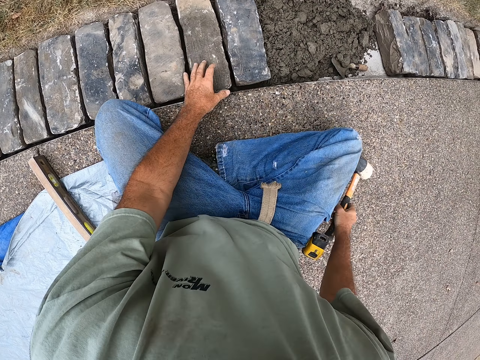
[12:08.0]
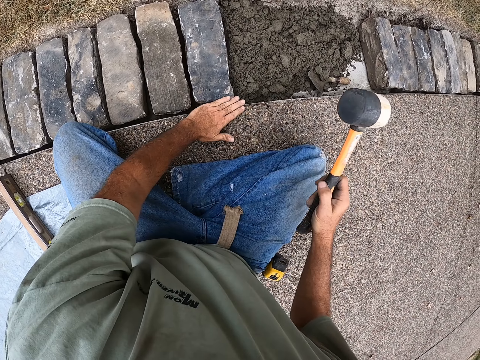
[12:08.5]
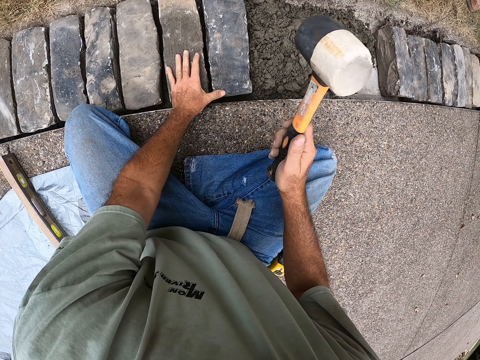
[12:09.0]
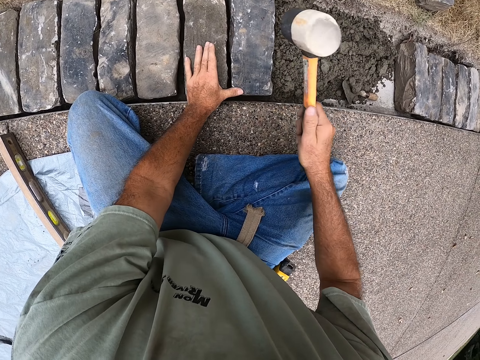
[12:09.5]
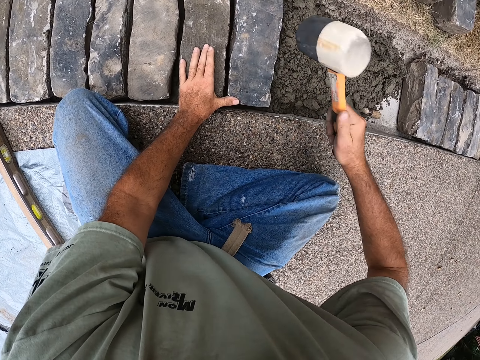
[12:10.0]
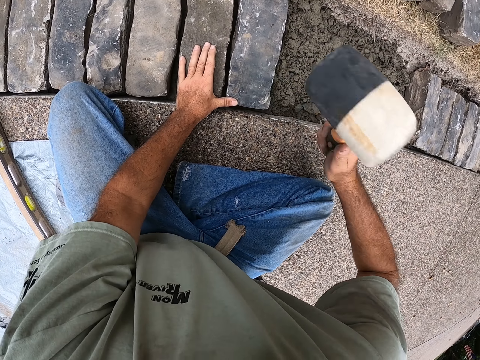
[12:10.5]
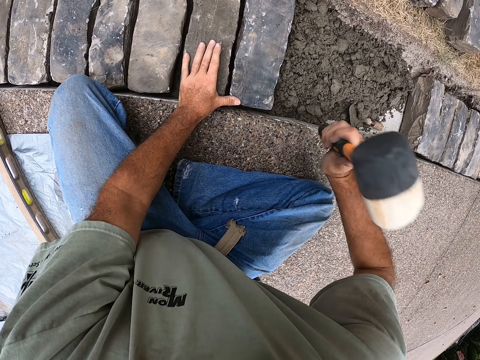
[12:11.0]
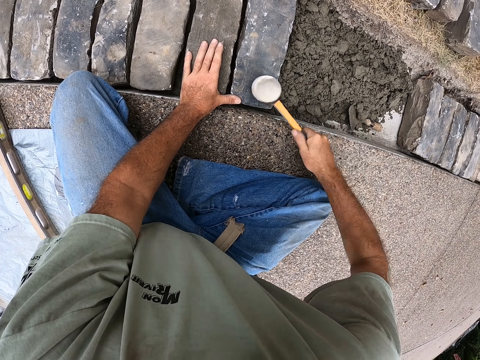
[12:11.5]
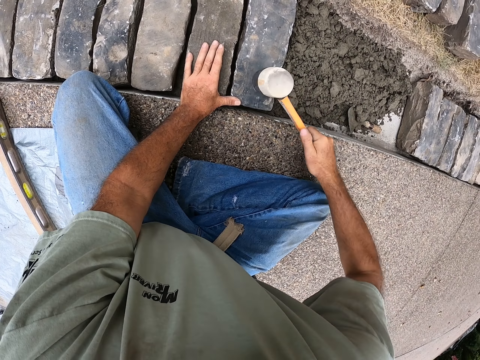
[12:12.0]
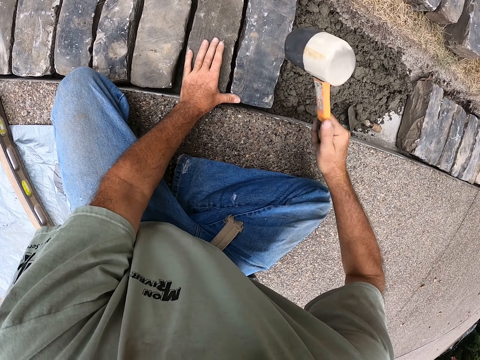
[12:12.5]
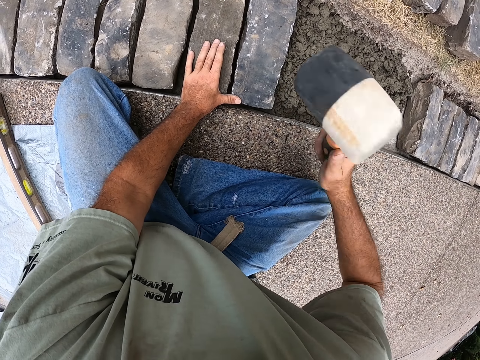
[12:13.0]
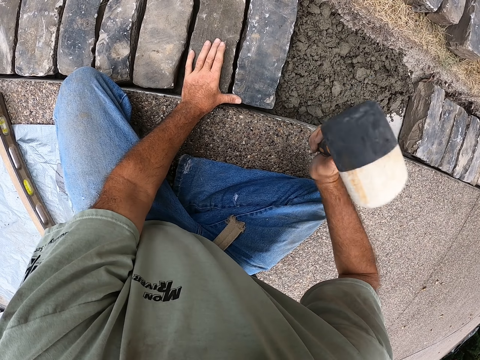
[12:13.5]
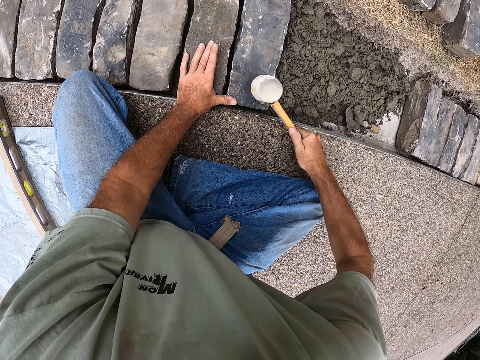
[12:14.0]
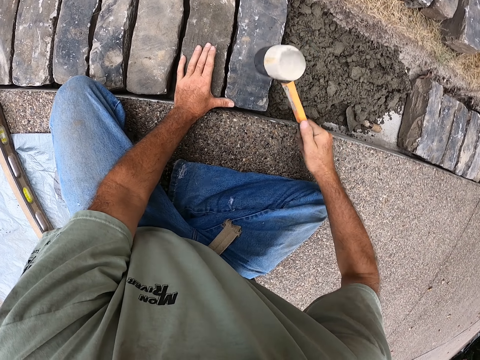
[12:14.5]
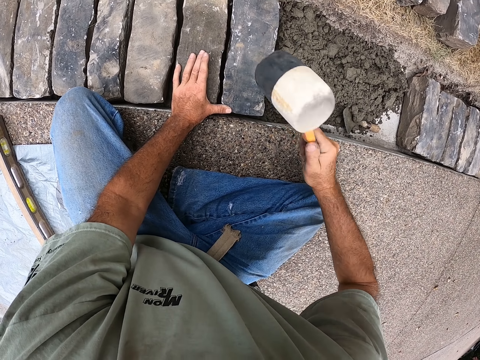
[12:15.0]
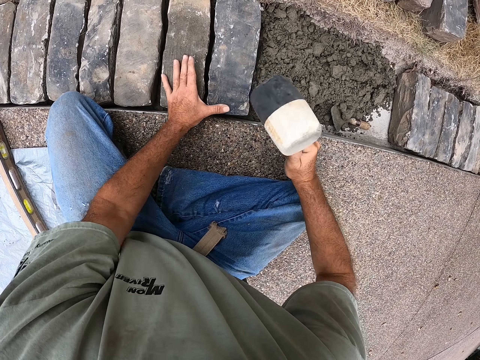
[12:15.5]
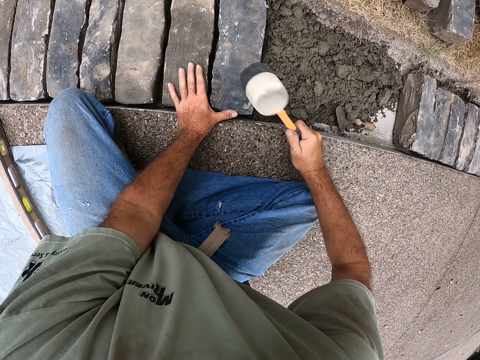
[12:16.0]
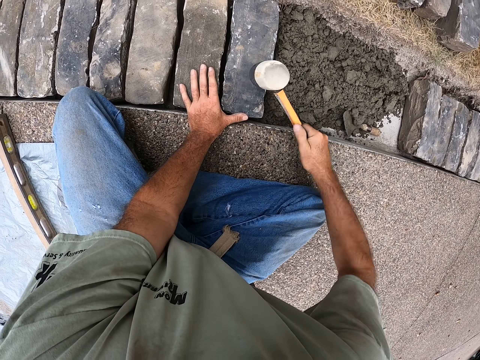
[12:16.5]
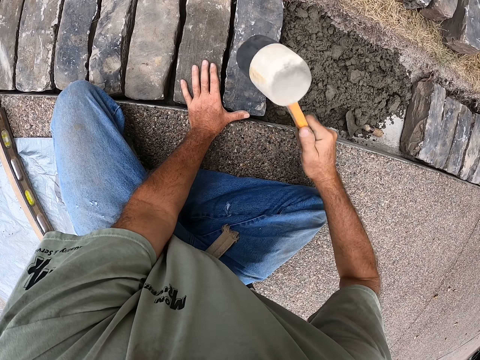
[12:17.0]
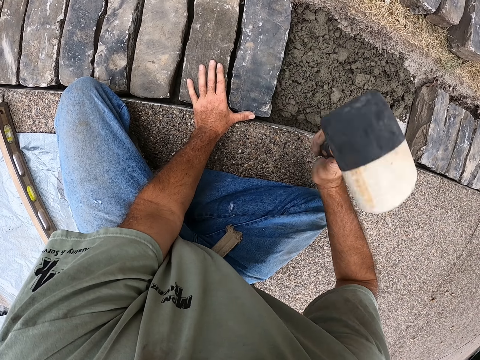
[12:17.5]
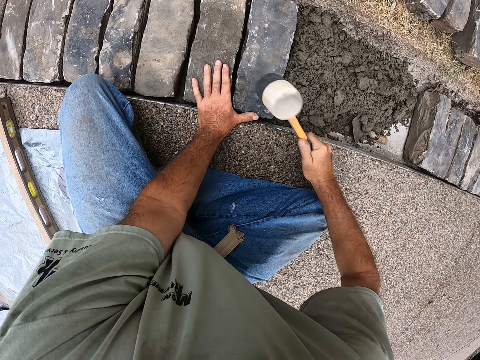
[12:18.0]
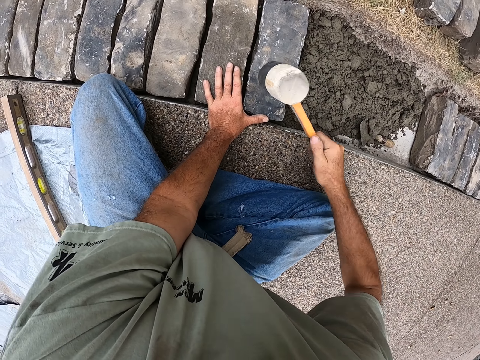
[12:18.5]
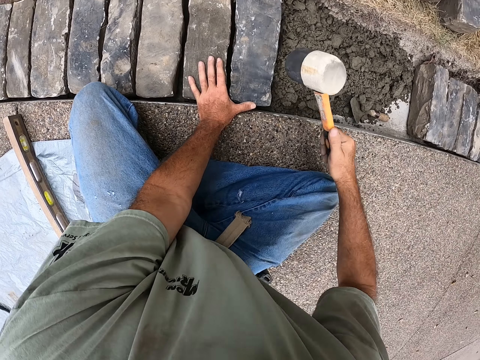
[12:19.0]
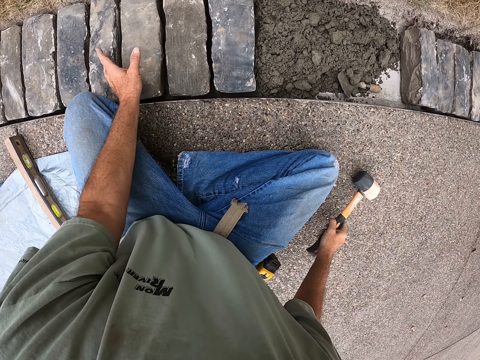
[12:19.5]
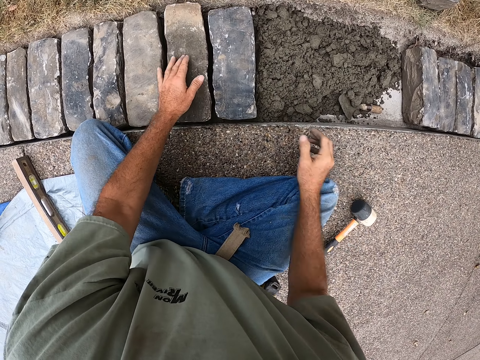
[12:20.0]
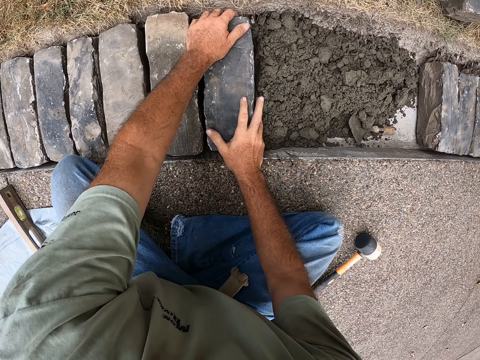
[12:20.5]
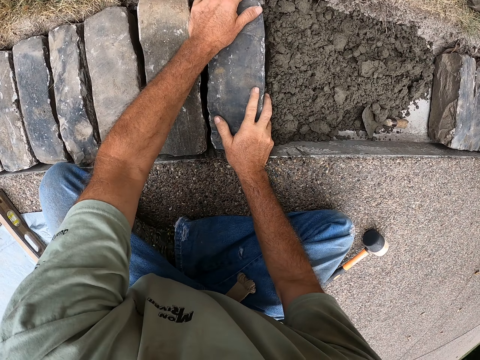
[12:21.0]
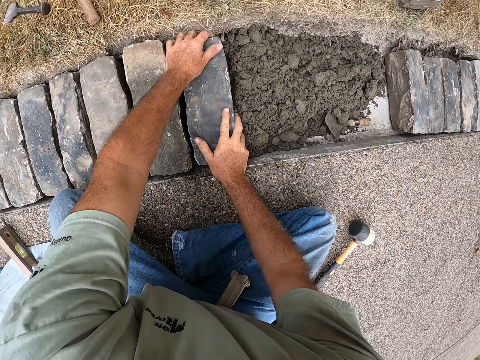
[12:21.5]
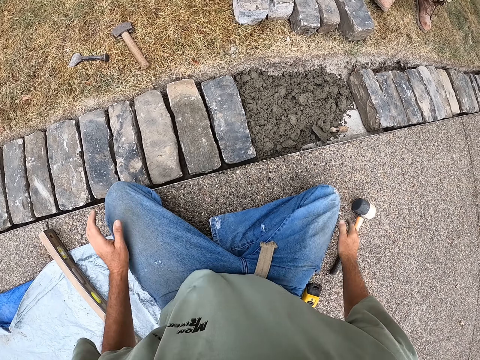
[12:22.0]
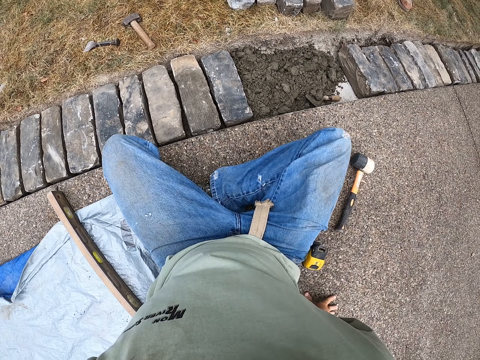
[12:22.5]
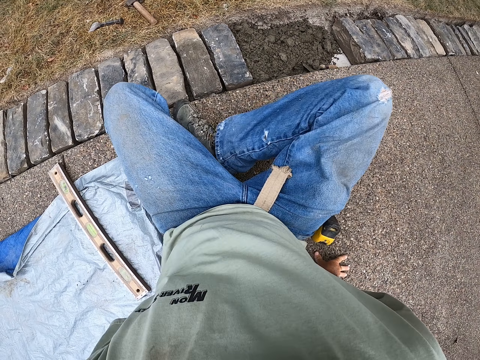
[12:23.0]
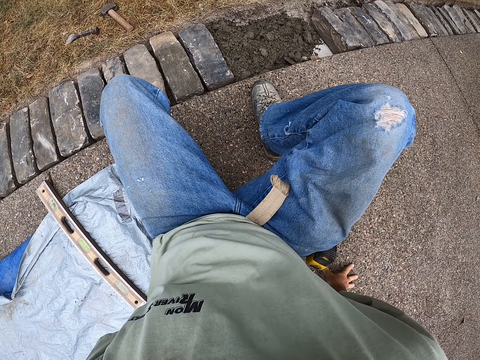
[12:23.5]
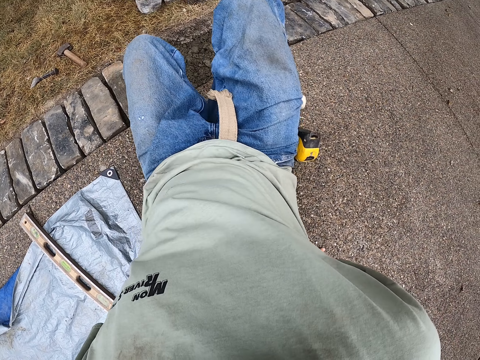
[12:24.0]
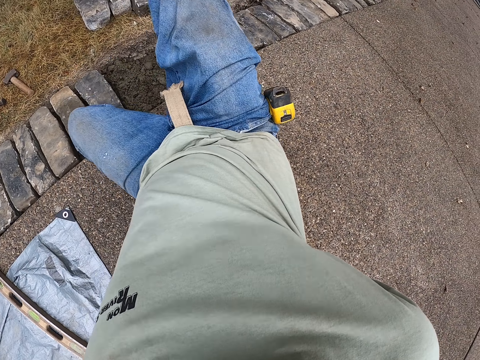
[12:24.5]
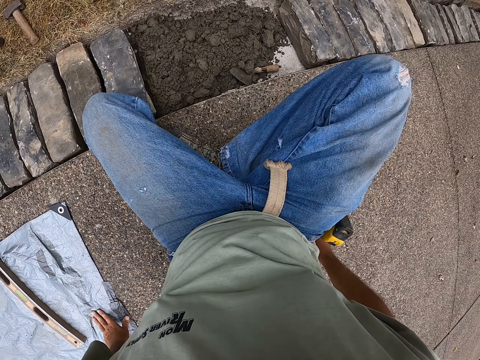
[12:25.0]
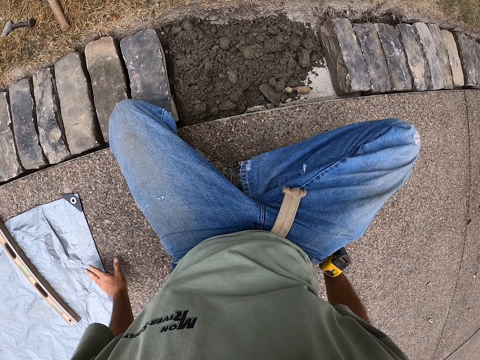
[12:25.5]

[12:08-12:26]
The camera wearer takes the mallet from the ground and hits the bricks with the mallet. He puts the mallet on the ground. He moves his body.

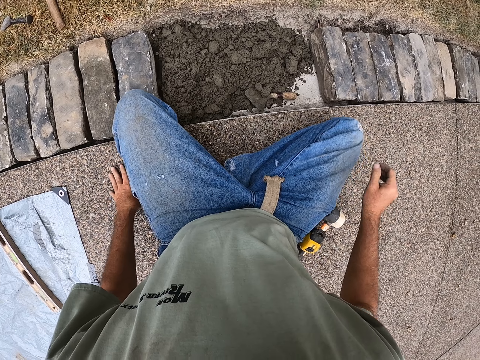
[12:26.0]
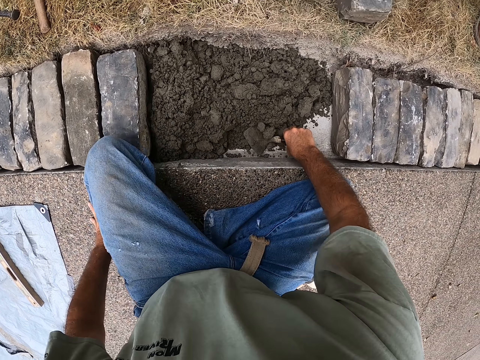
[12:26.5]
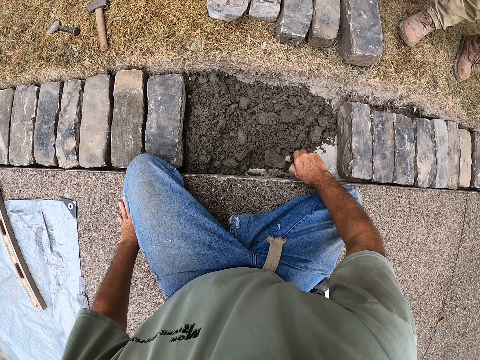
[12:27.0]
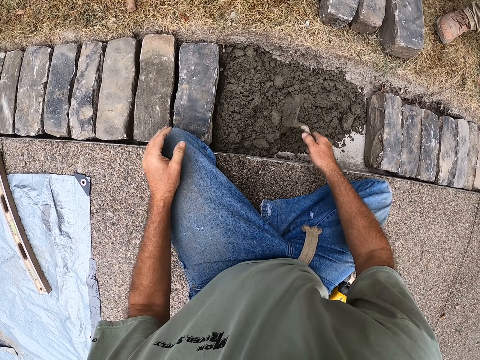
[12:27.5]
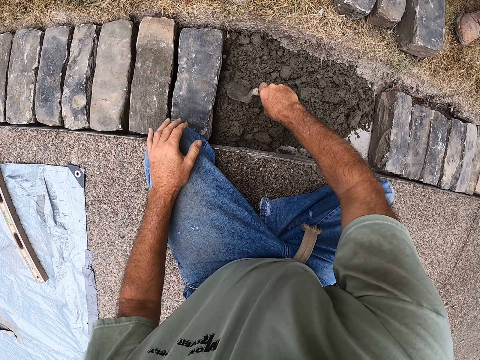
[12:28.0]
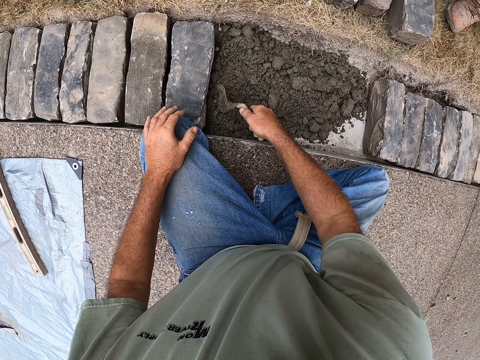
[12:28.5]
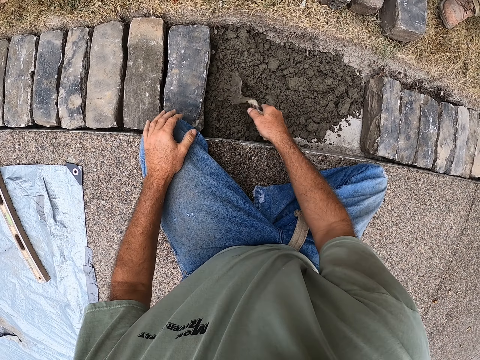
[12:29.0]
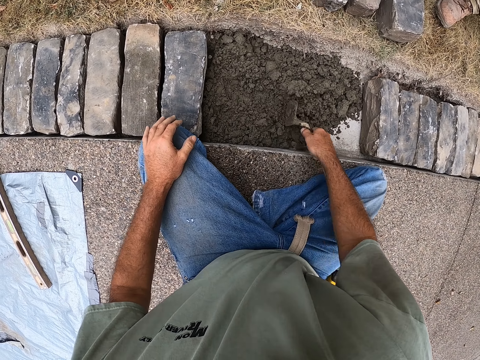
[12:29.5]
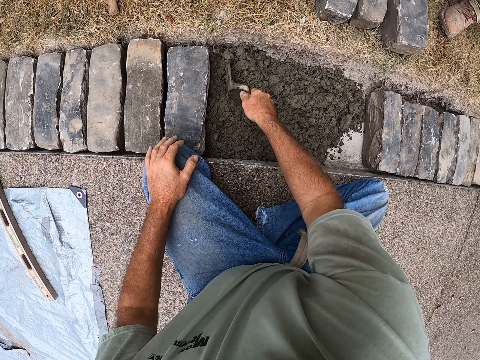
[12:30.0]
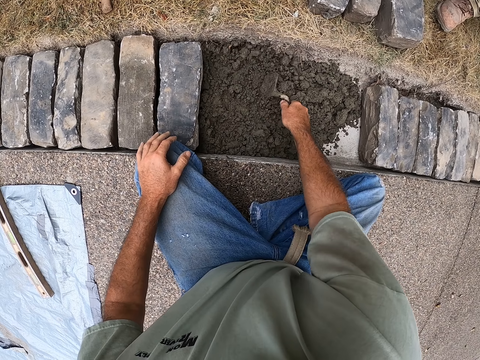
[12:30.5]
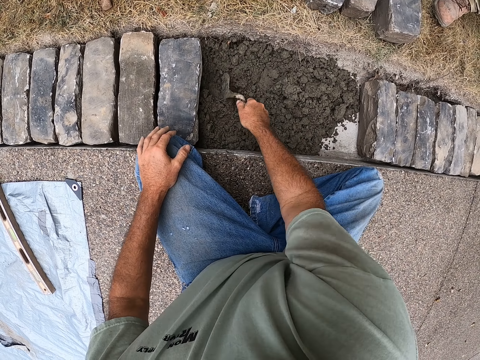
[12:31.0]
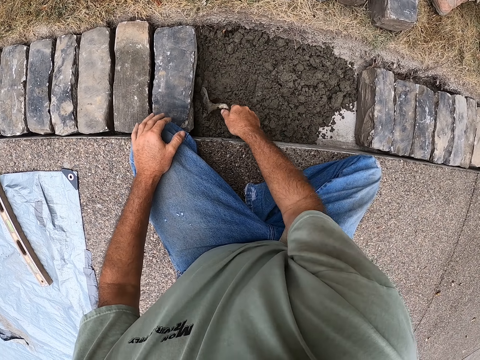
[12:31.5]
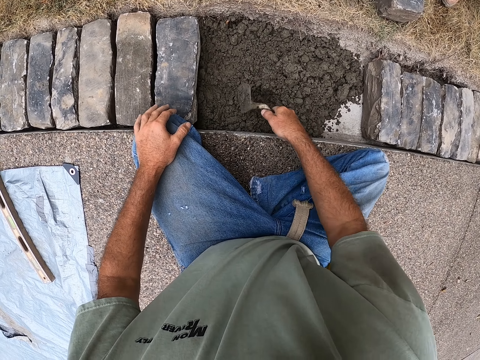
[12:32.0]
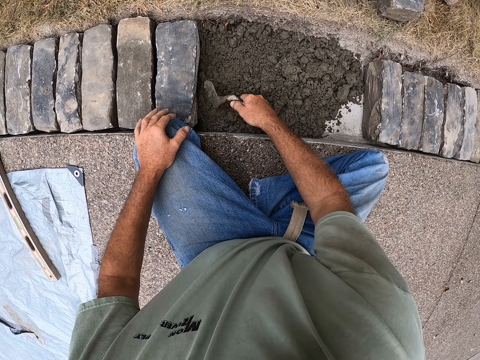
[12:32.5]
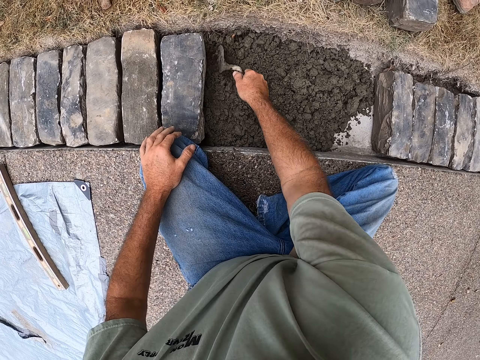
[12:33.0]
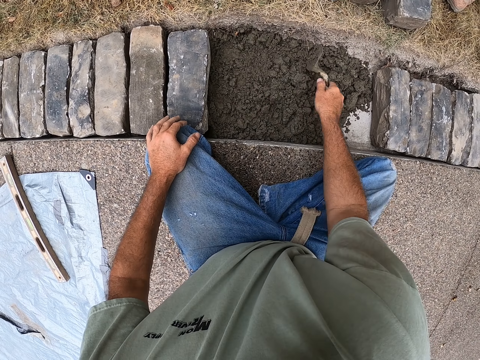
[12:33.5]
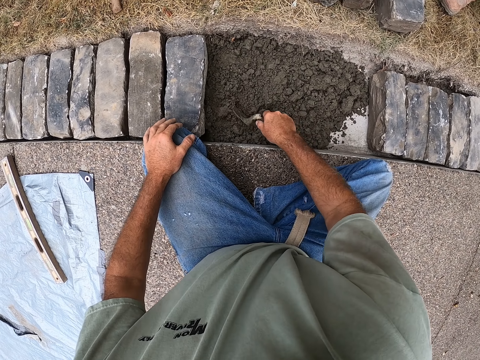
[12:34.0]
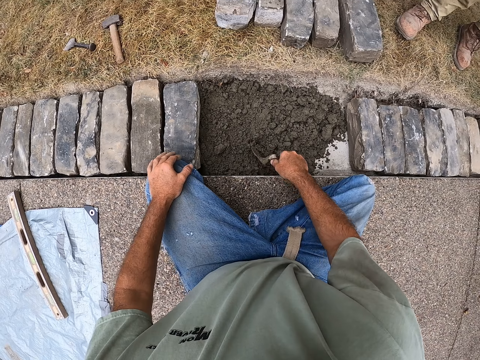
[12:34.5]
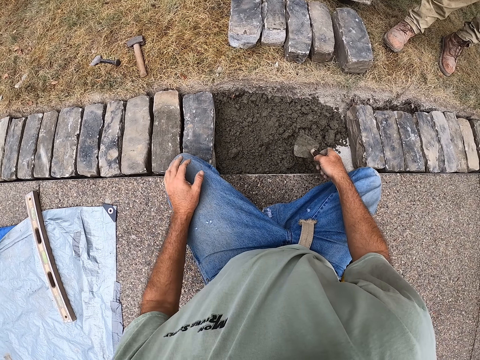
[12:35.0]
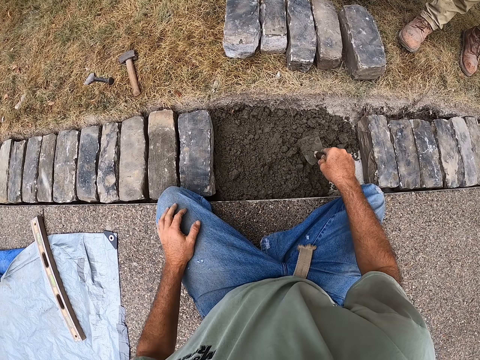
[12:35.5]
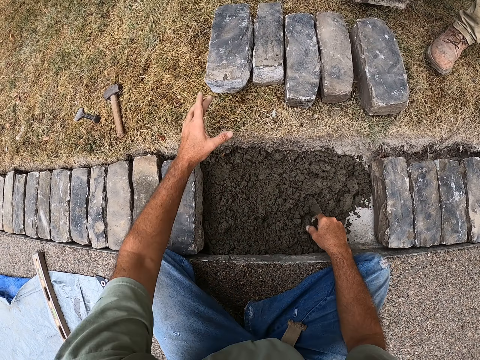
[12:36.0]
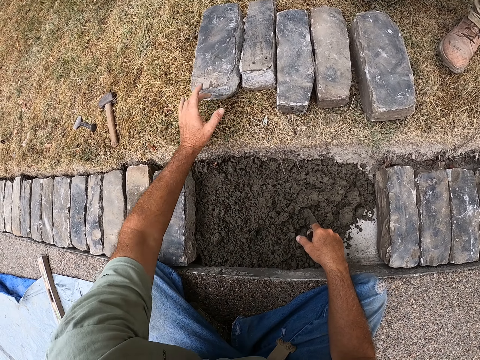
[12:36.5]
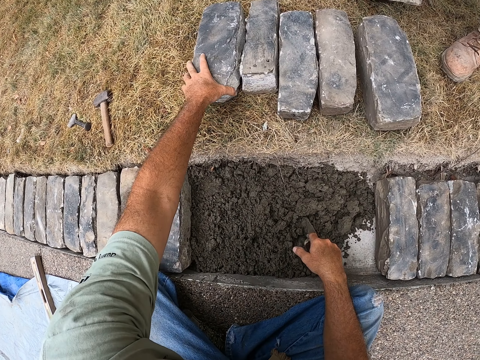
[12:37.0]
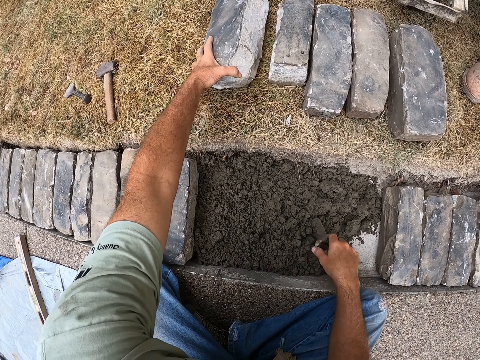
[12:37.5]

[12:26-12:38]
The camera wearer takes the brick trowel from the sand. They spread the sand with the brick trowel.
